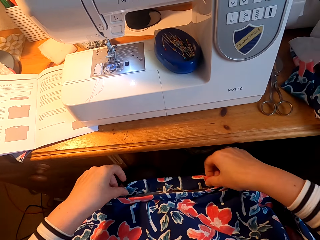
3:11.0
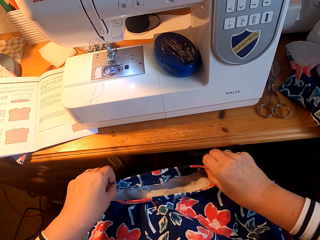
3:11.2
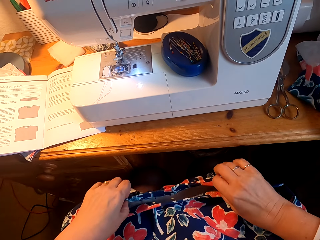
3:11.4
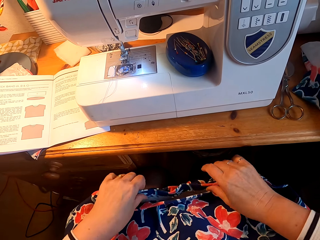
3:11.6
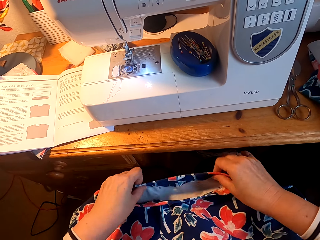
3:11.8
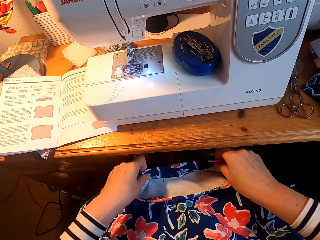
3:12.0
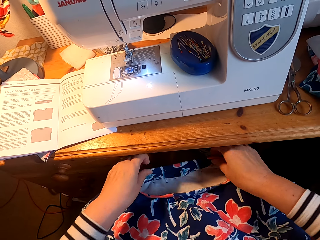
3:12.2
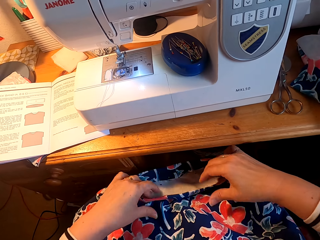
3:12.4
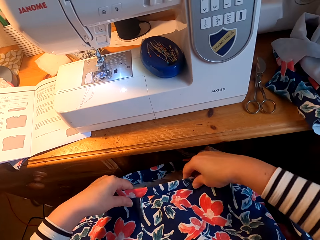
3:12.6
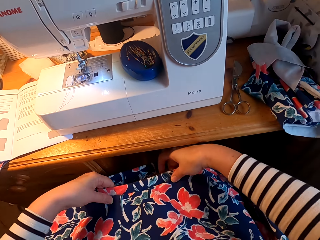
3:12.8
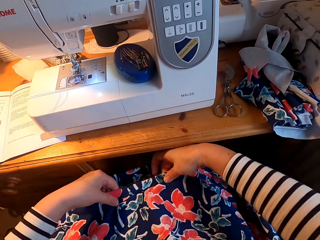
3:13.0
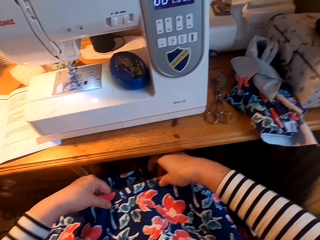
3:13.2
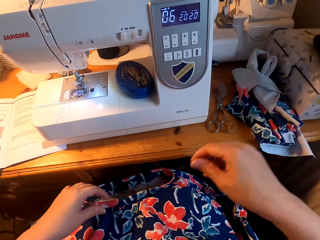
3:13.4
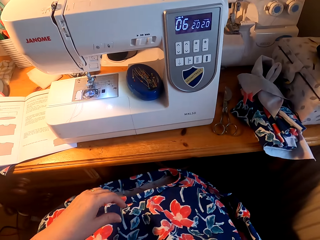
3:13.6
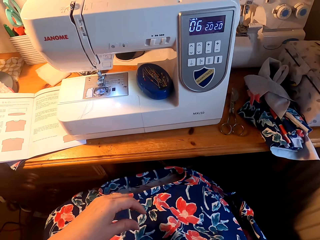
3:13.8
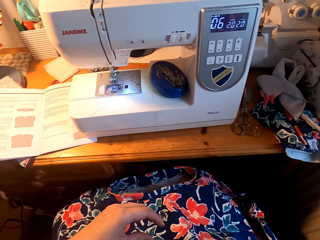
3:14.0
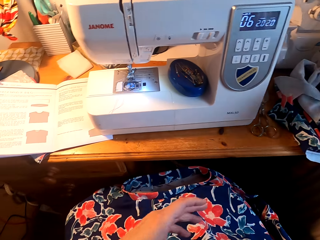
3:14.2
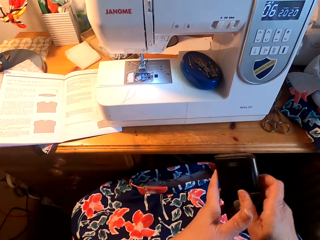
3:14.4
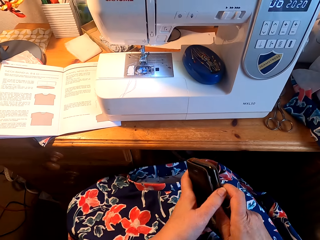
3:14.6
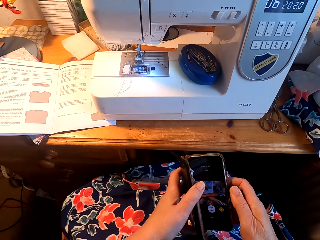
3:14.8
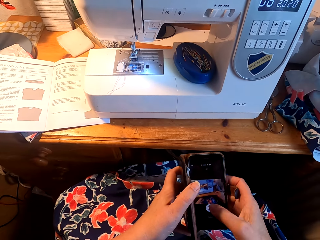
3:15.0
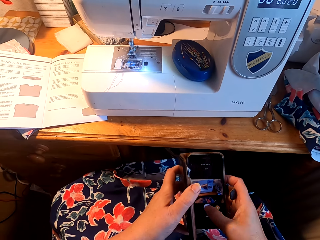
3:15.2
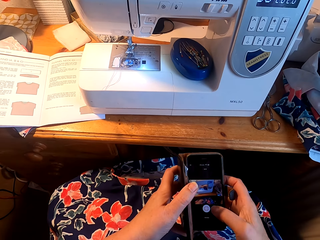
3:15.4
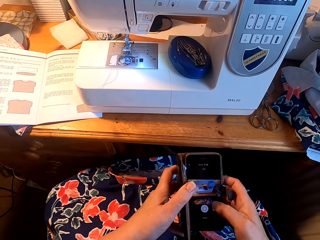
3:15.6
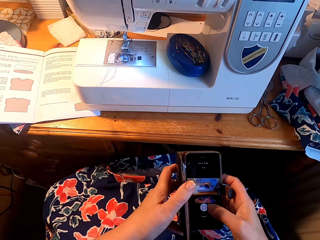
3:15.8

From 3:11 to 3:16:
The camera wearer picks up a phone. They browse on the phone.
